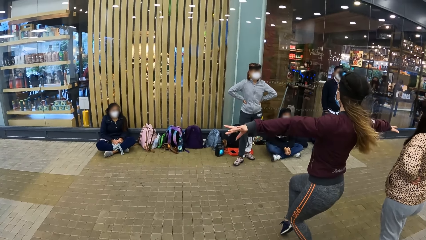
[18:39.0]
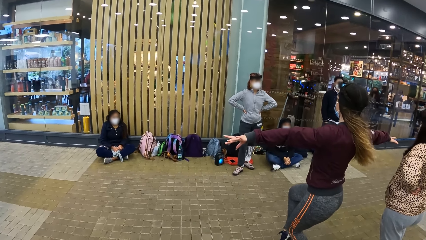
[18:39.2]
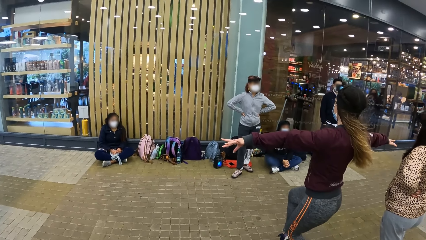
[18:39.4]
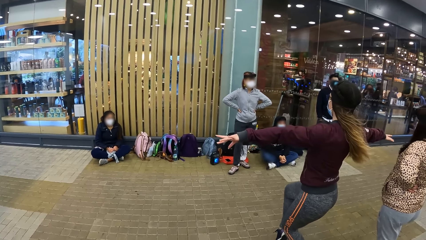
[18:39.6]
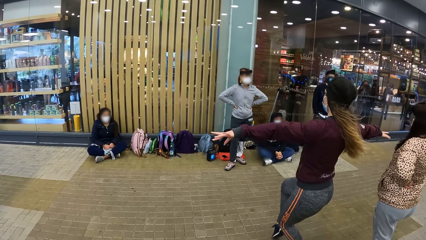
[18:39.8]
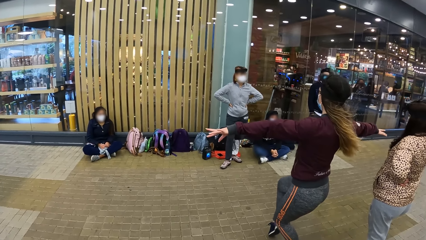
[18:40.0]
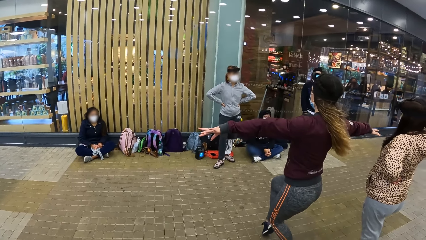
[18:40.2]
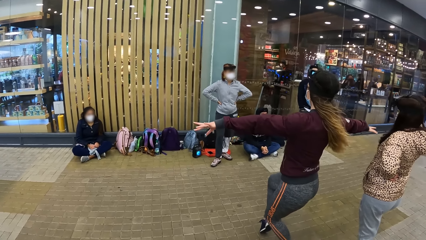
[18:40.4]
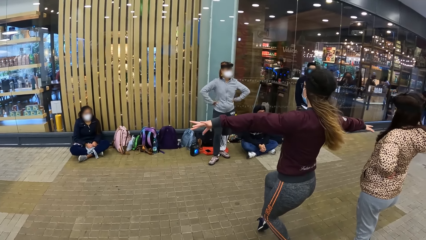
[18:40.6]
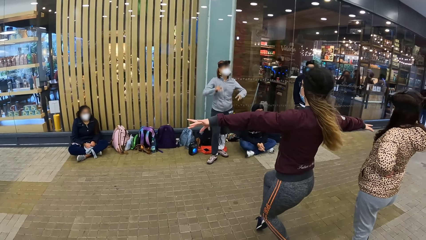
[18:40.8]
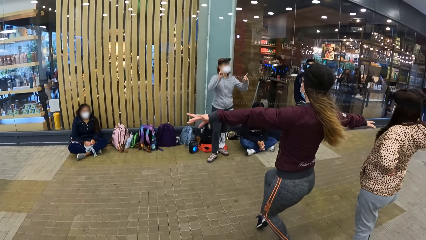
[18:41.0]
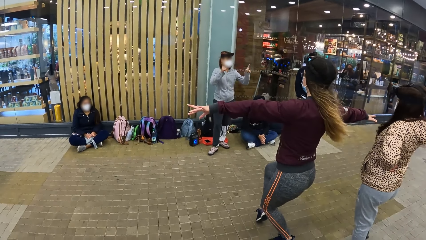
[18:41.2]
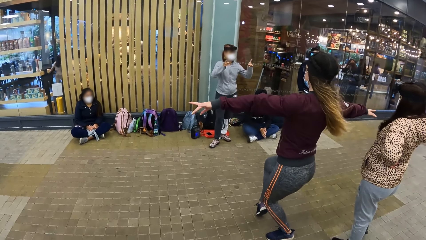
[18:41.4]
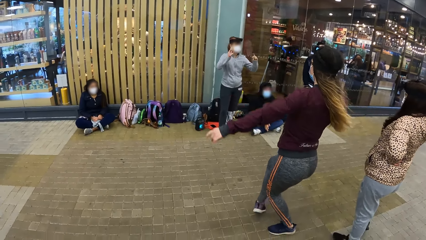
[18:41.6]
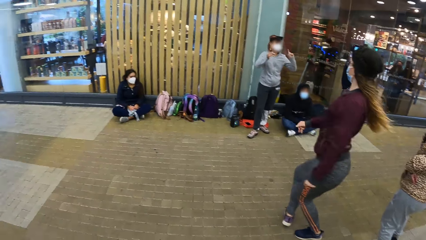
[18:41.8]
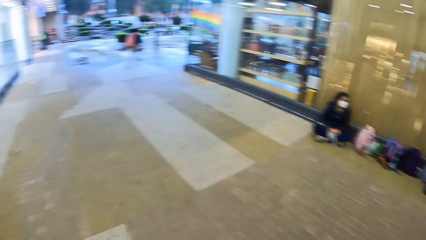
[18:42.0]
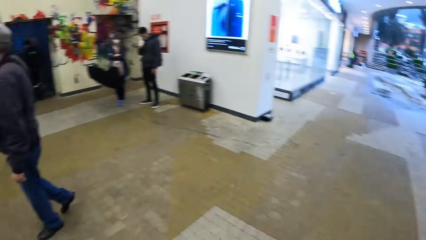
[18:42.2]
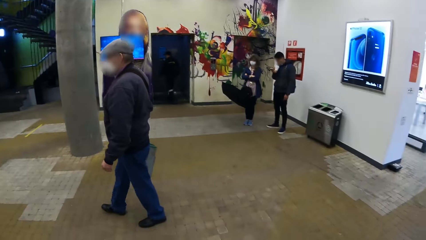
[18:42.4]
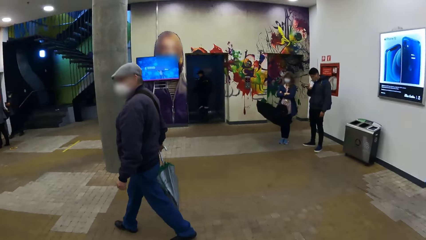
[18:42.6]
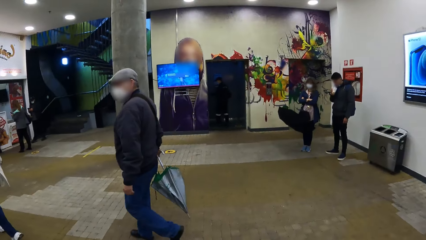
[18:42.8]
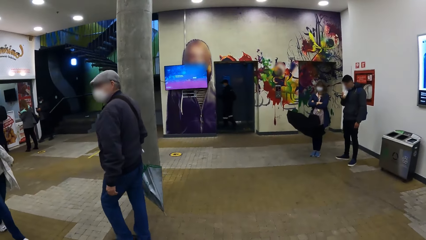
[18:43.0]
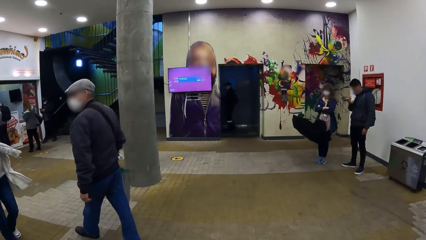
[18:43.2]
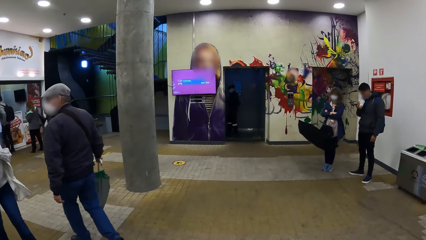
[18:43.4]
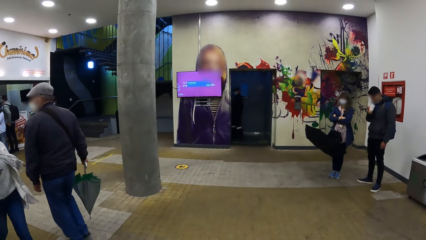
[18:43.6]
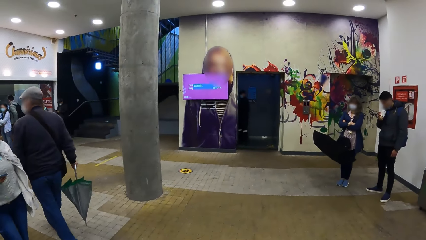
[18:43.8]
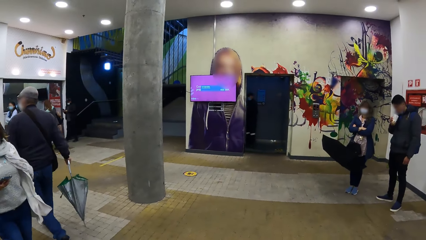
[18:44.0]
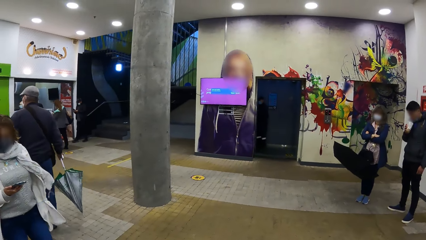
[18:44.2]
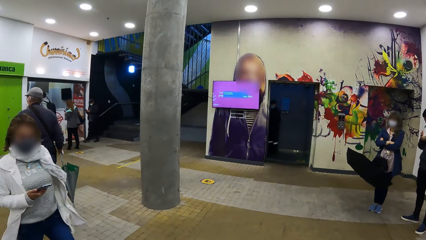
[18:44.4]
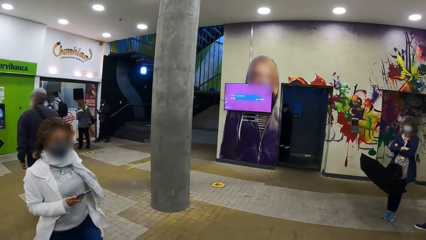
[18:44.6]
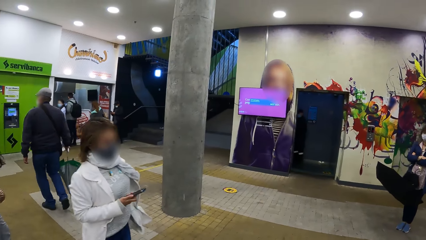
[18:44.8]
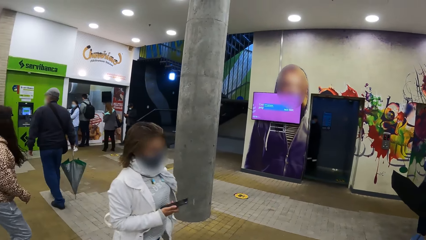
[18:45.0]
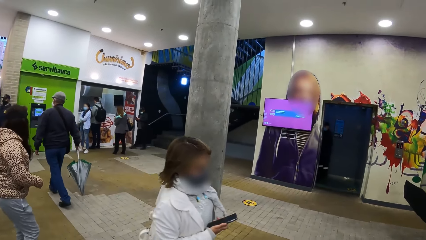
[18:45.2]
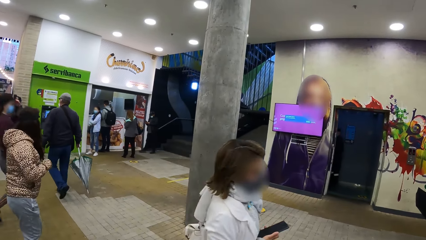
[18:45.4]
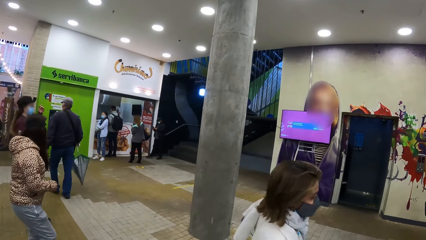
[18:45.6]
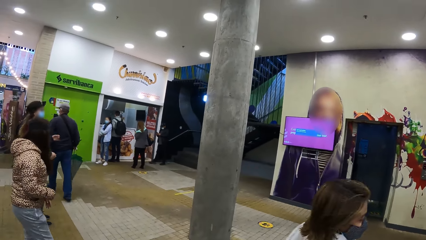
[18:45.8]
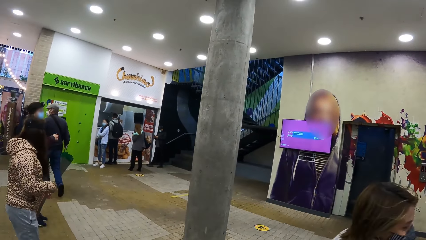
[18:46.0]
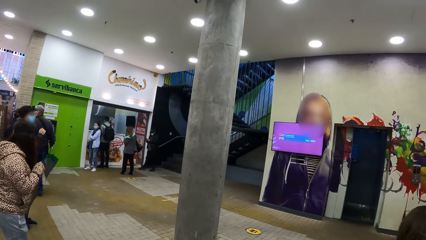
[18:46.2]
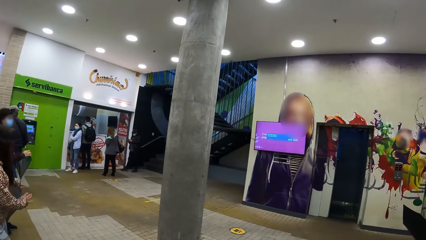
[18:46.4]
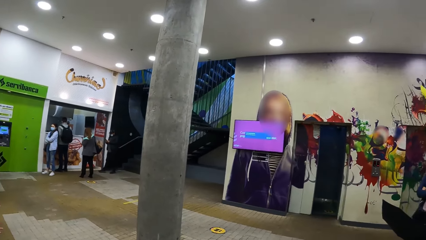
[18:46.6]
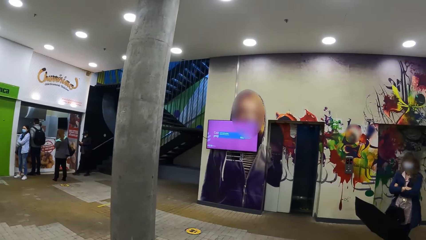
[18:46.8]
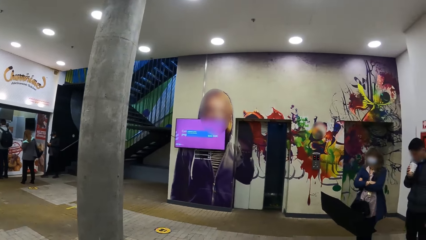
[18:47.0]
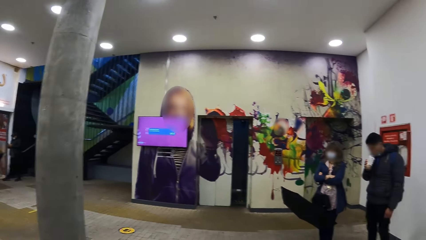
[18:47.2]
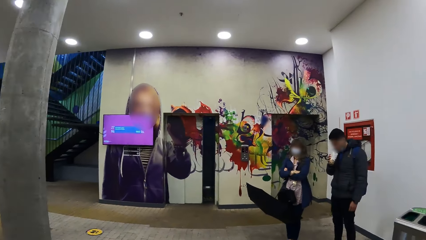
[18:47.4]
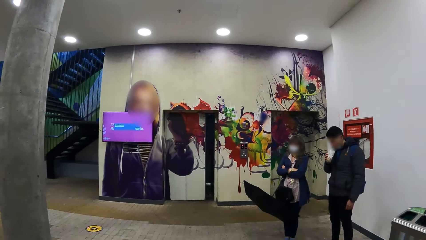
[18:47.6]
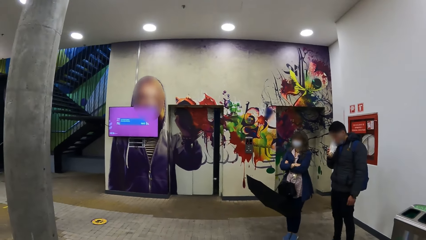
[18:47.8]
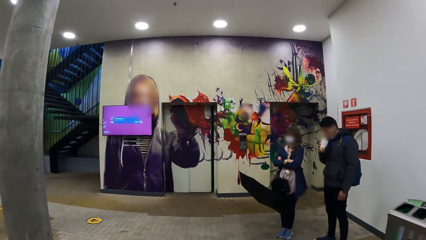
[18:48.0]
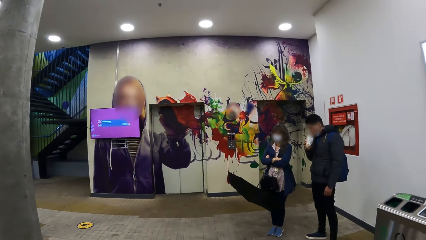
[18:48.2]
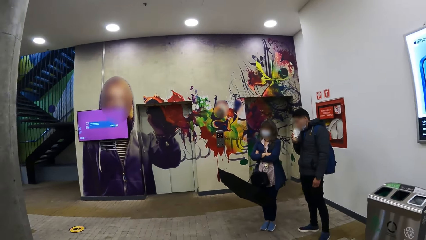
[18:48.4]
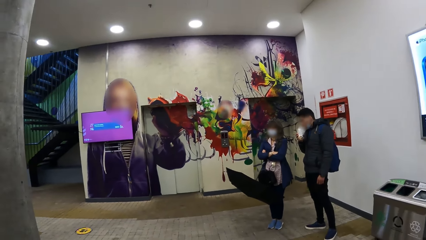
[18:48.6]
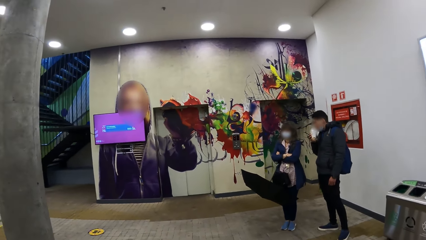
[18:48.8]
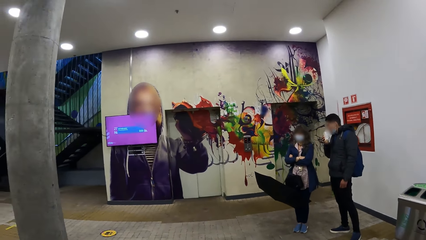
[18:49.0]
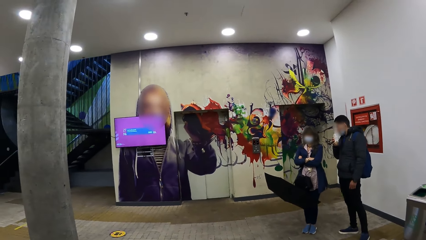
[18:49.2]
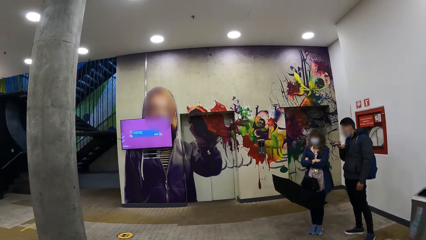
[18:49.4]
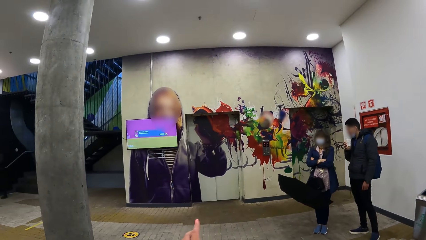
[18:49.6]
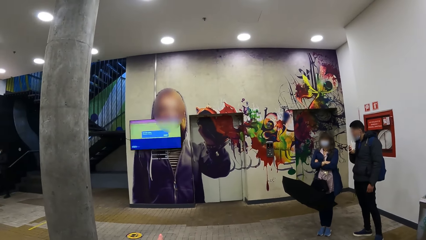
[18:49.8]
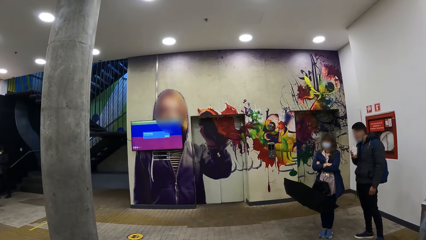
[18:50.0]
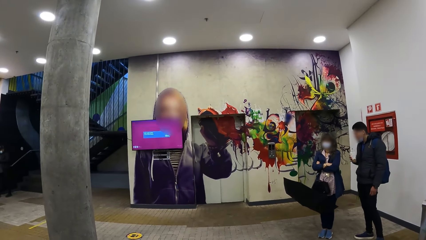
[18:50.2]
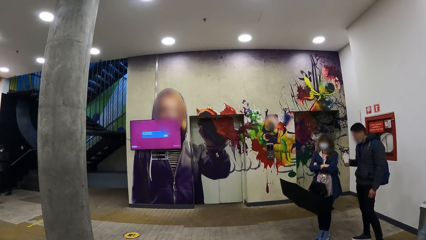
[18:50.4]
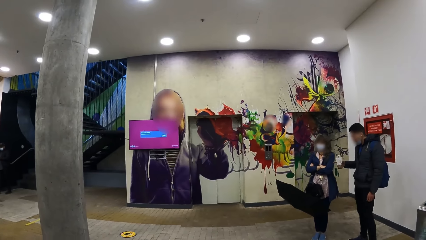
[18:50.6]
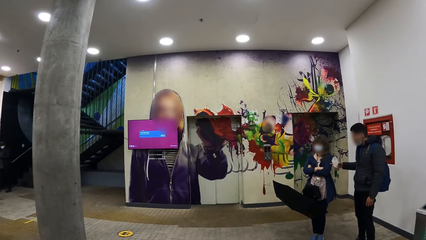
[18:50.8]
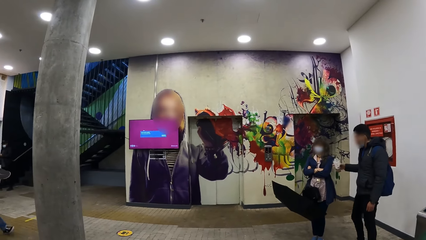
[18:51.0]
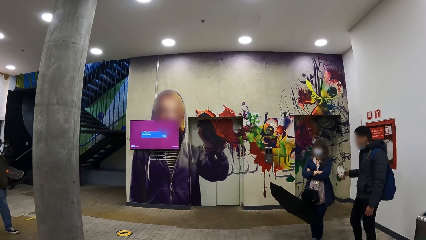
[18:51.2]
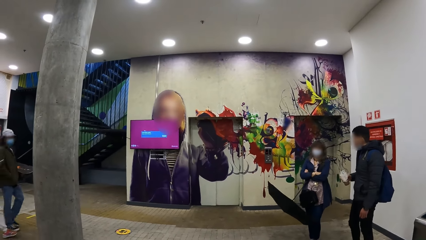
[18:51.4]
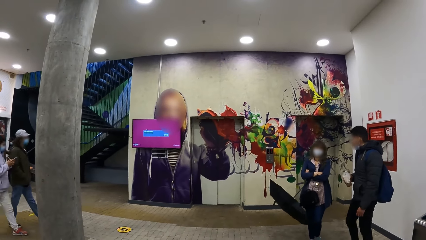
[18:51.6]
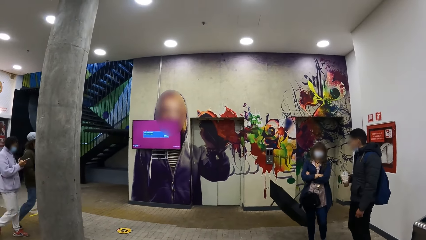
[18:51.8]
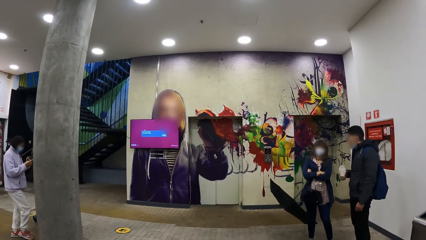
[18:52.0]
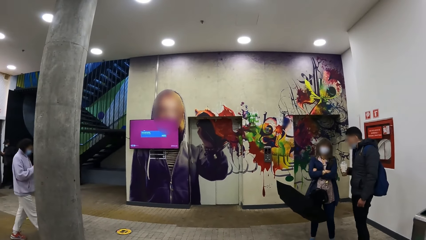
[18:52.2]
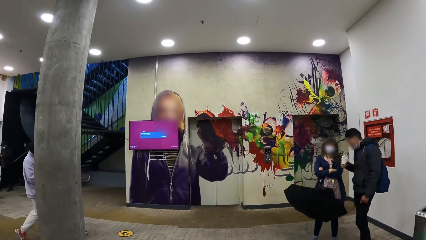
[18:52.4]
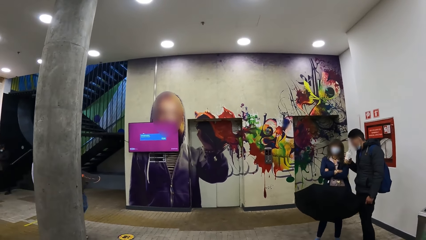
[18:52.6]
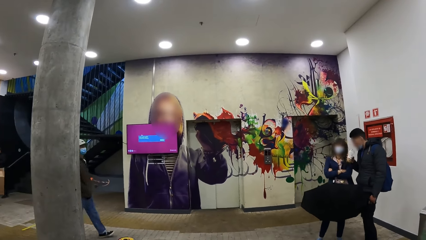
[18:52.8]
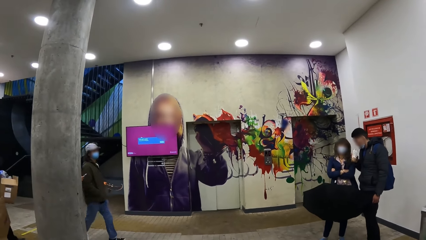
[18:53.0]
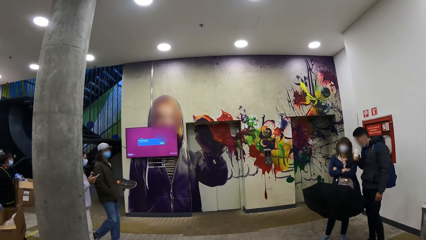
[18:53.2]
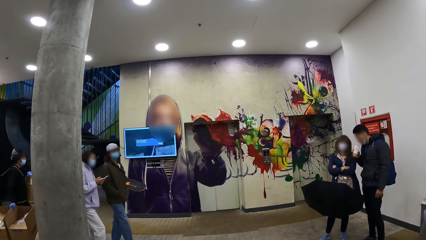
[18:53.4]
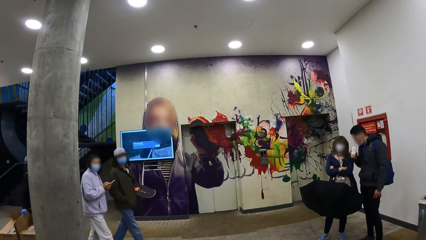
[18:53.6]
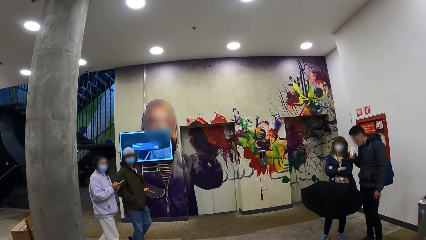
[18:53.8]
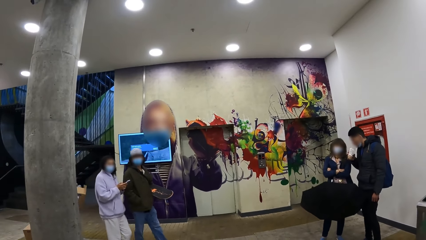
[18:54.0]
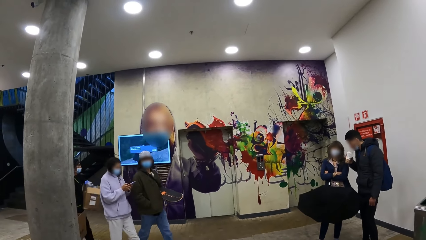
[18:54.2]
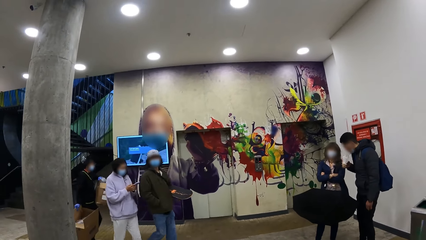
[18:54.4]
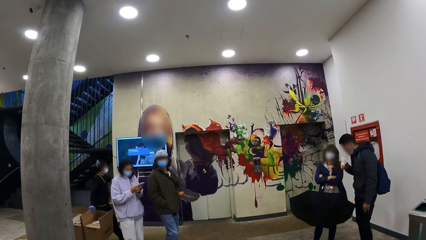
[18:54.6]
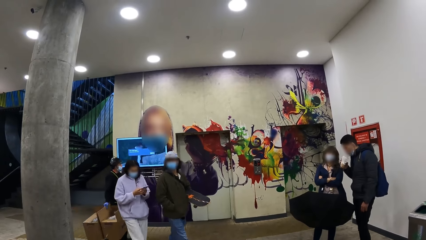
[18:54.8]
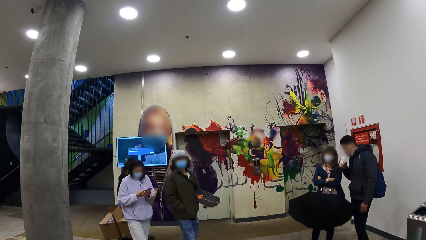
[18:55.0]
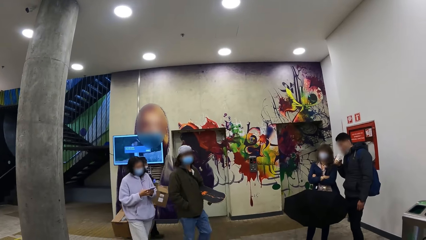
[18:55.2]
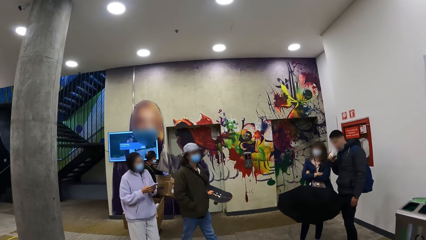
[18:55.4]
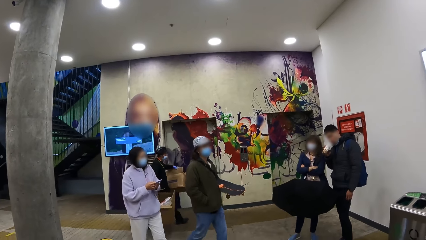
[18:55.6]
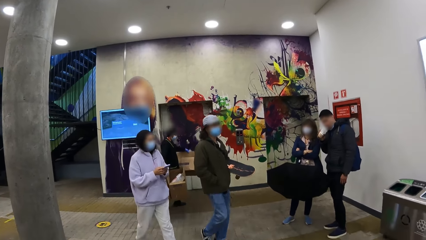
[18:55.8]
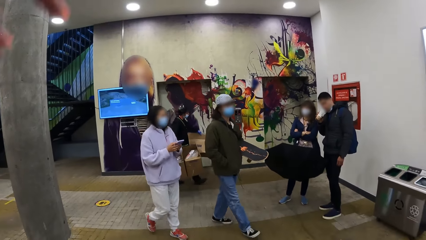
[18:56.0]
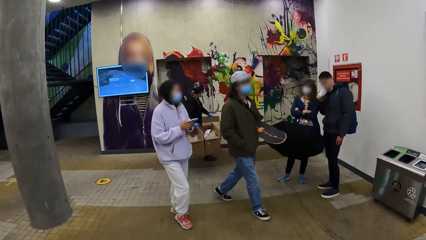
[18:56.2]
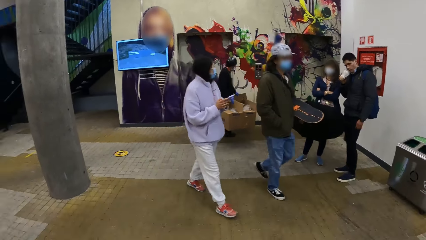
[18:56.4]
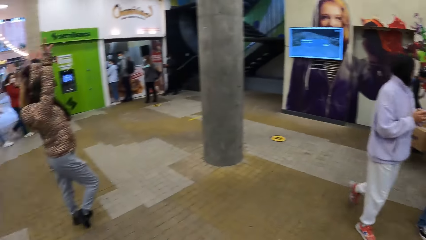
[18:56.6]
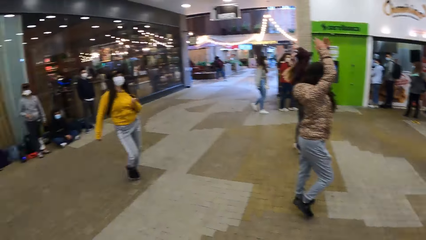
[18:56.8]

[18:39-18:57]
A woman gestures to a second woman, a third woman and a fourth woman with her hands. A man walks on the road with an umbrella in his right hand. The camera wearer walks in the building. A fifth woman walks past the camera wearer. The third woman dances. The fourth woman dances. A second man converses with a sixth woman. The camera wearer stands in the building. The fifth woman walks on towards the camera wearer with a phone in her hands. A third man walks towards the camera wearer with a skateboard in his left hand.
